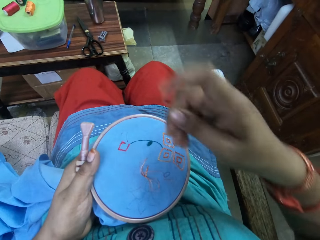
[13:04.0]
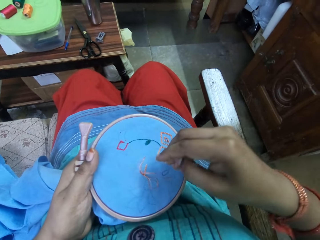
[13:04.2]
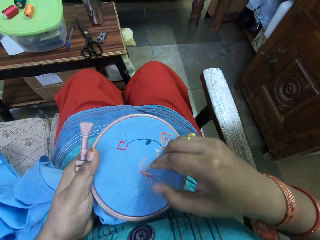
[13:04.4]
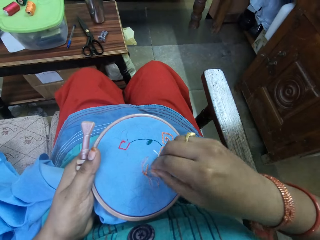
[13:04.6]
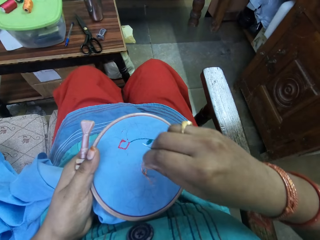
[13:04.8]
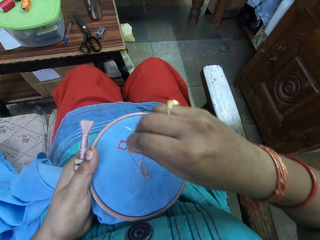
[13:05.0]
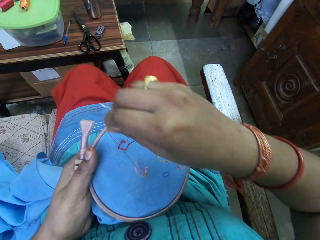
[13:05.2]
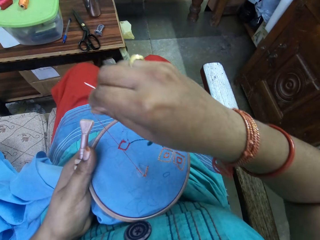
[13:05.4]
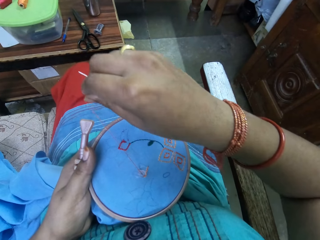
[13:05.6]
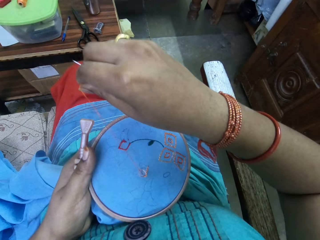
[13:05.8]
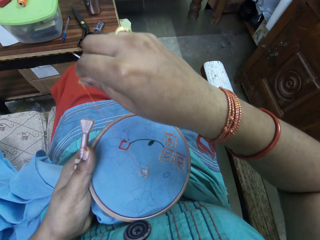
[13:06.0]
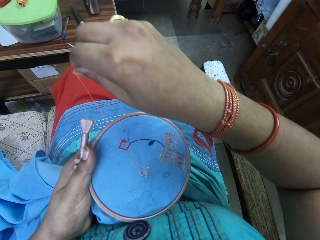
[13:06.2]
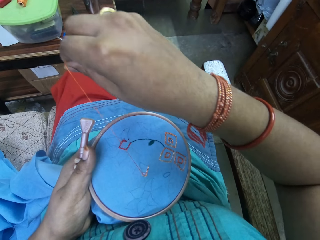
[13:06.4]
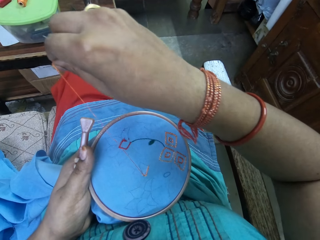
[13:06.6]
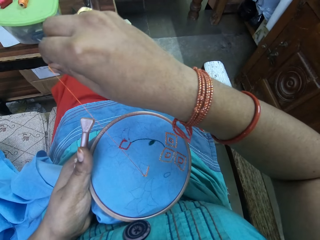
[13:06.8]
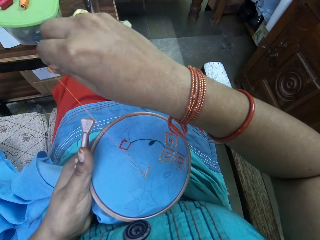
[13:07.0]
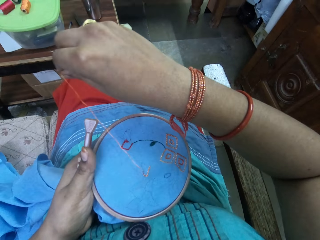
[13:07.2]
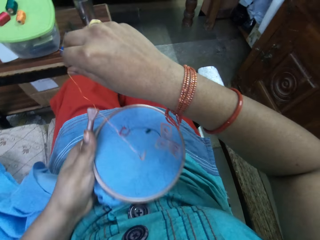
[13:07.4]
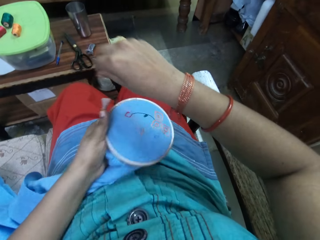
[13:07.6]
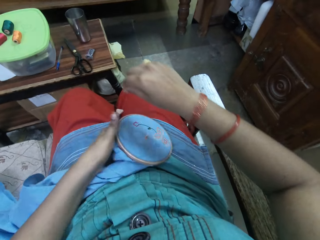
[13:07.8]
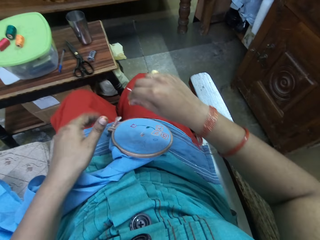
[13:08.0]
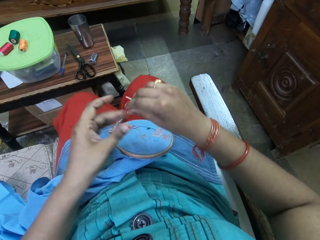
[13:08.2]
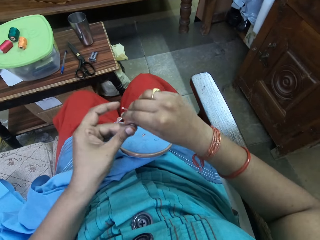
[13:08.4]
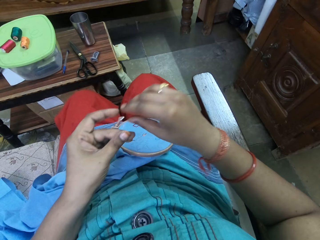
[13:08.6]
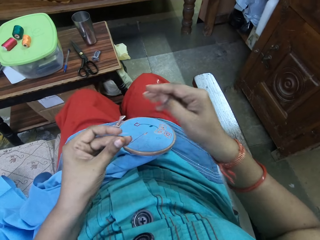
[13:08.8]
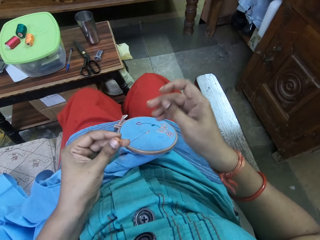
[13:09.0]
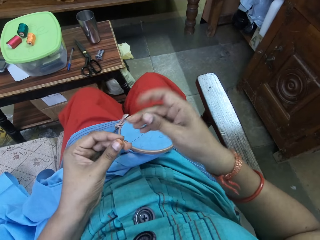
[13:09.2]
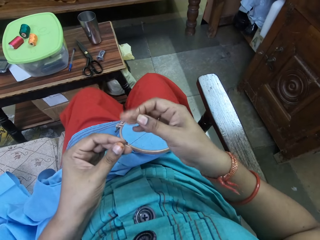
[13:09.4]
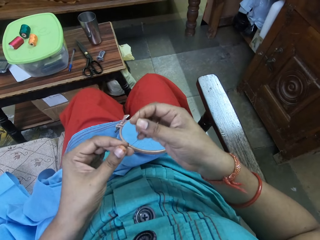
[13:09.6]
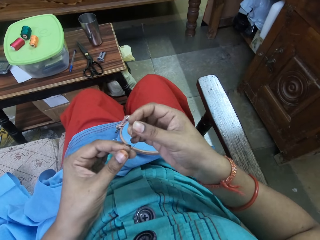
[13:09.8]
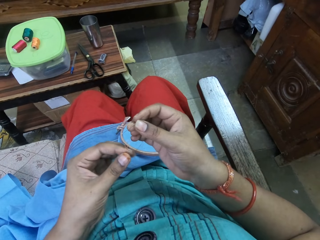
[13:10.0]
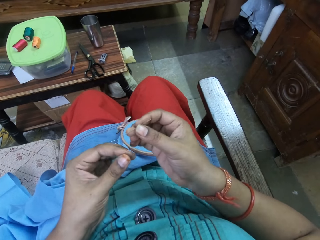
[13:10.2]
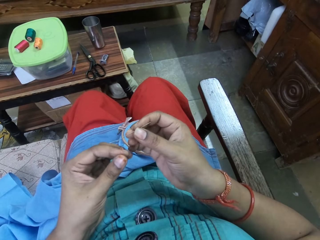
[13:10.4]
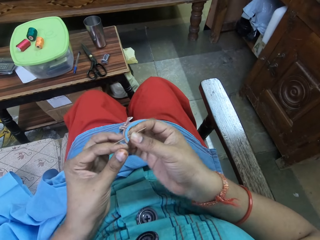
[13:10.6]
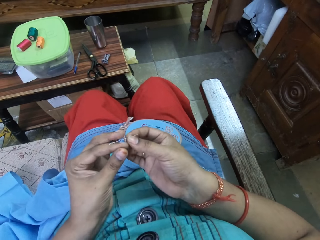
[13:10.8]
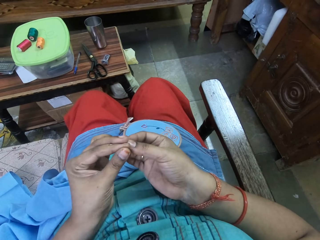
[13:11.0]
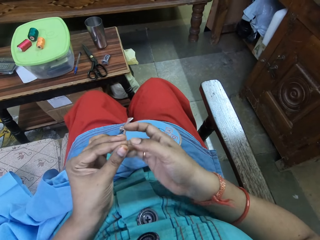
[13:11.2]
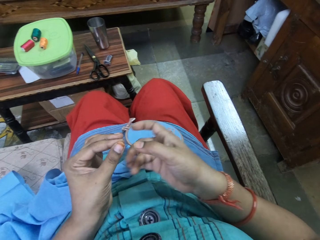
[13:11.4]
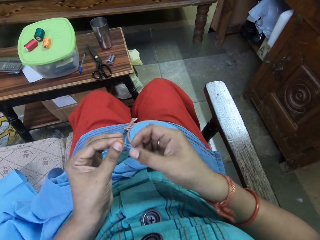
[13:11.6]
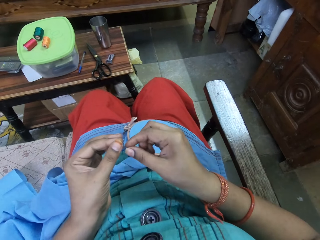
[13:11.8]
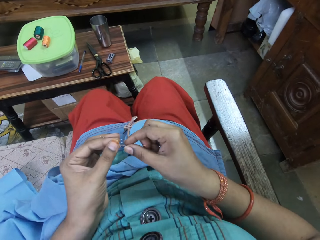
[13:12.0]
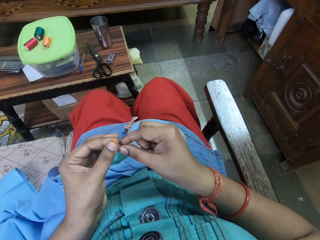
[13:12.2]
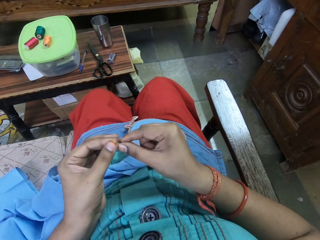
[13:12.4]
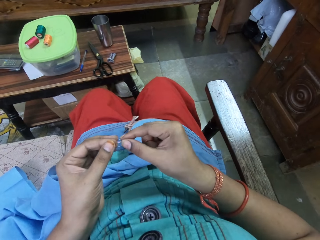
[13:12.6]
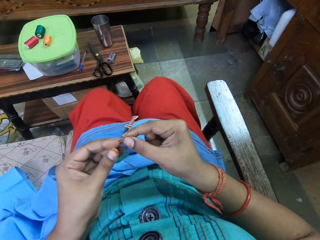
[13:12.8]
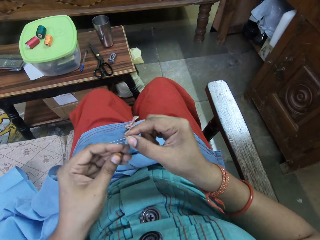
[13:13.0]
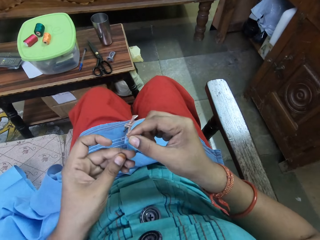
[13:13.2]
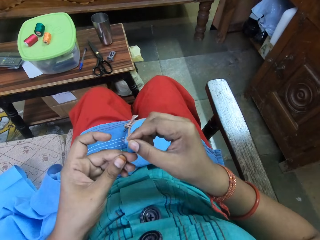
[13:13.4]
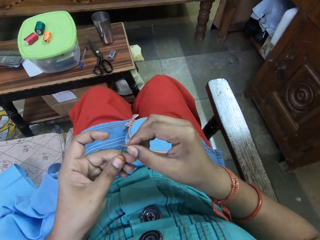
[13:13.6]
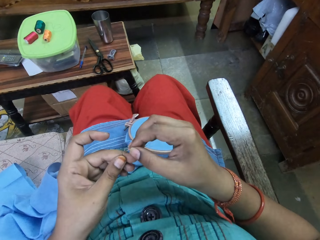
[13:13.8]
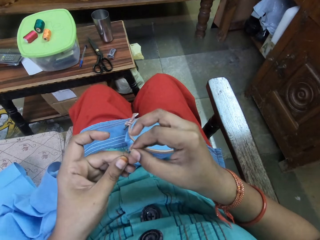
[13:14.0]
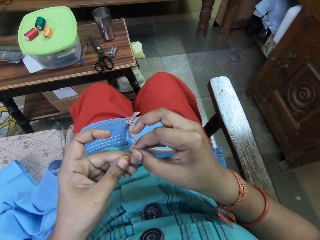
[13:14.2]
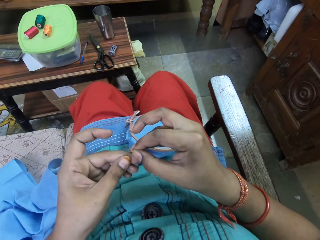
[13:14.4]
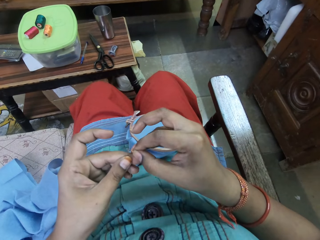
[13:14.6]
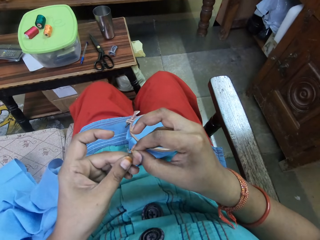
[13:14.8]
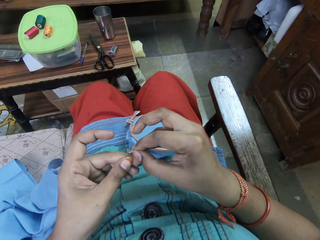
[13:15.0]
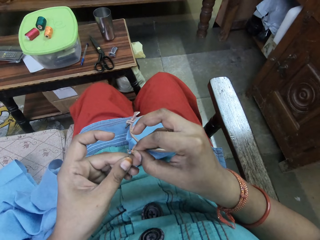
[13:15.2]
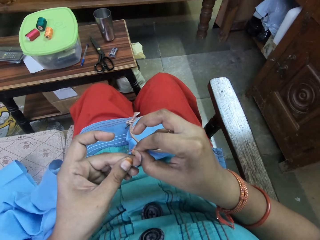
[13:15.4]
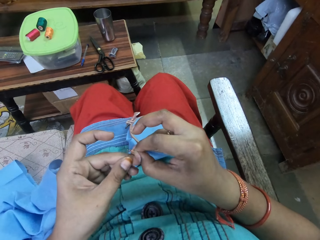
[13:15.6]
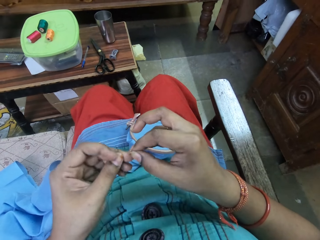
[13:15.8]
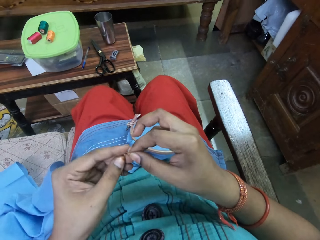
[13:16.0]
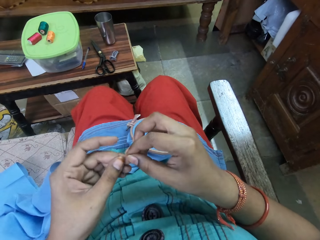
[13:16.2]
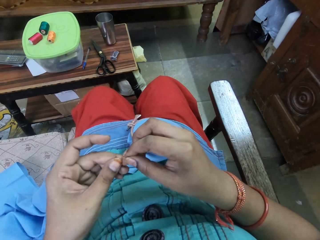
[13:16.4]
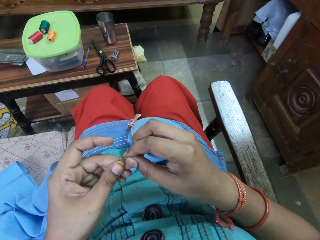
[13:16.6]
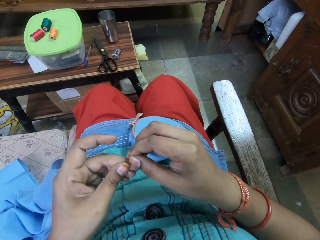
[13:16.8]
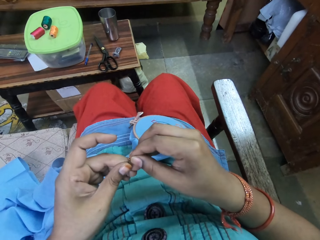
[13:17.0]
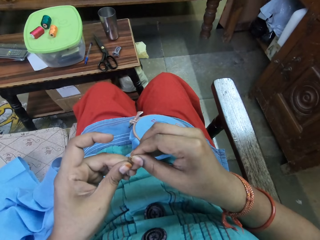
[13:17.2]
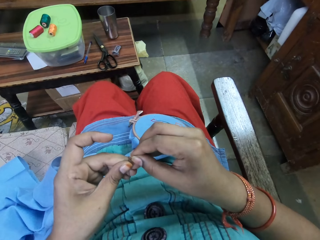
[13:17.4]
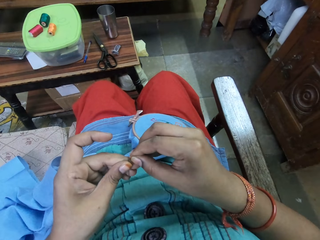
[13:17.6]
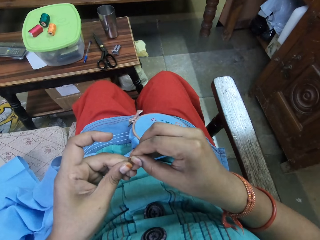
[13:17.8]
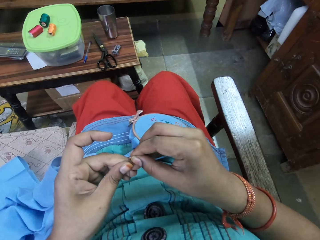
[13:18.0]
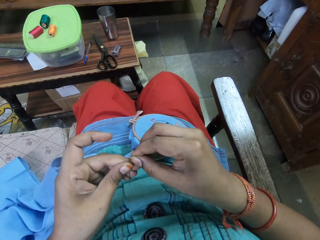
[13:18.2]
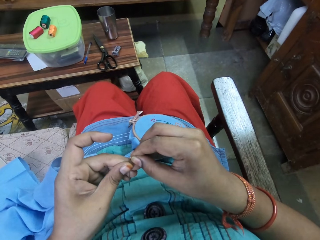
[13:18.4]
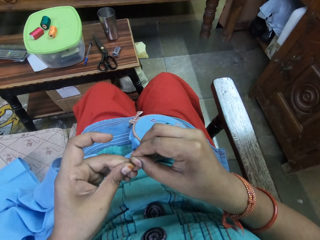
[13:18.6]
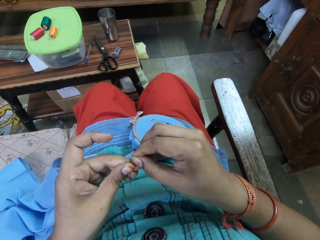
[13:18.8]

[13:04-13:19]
The camera wearer straightens the yarn. She drops the cloth on her lap with her left hand. She passes the thread through the needle eye with her right hand.

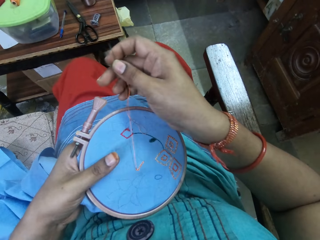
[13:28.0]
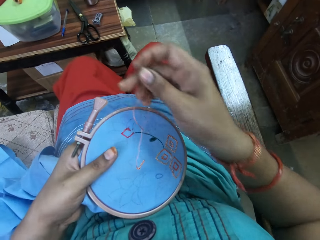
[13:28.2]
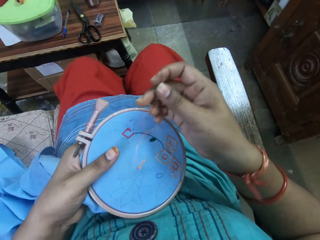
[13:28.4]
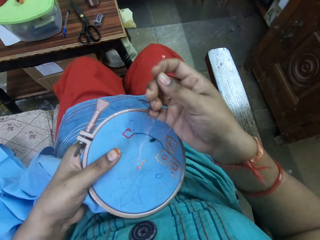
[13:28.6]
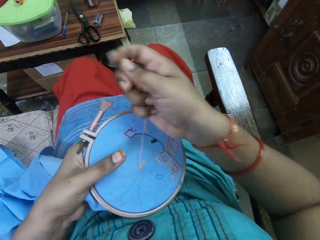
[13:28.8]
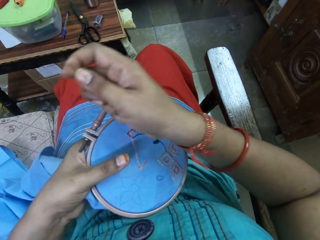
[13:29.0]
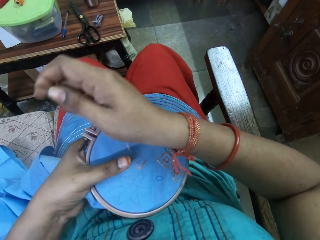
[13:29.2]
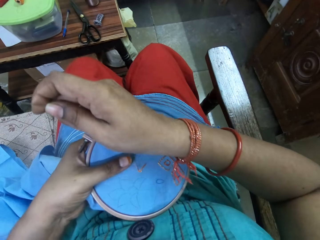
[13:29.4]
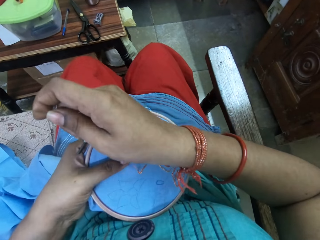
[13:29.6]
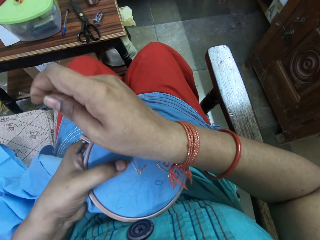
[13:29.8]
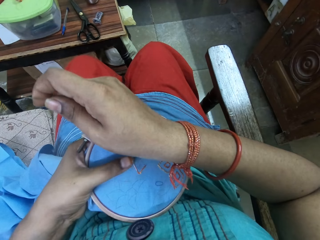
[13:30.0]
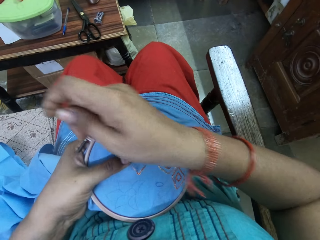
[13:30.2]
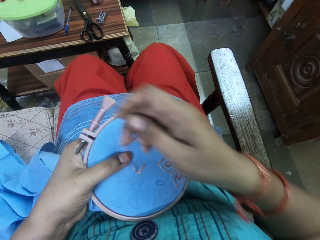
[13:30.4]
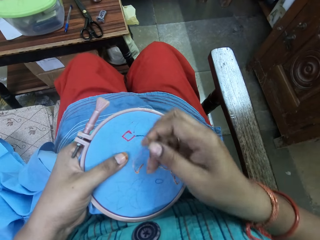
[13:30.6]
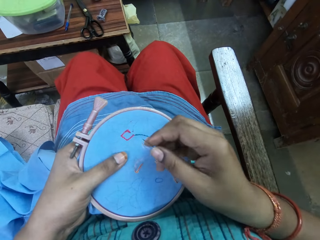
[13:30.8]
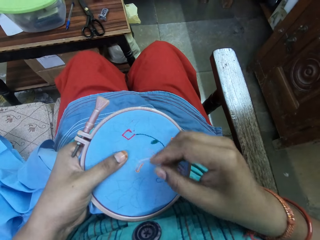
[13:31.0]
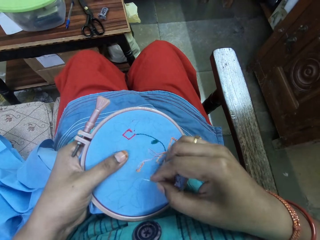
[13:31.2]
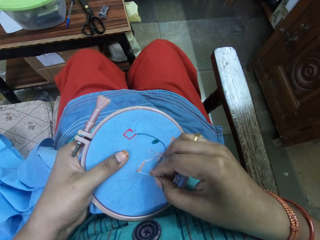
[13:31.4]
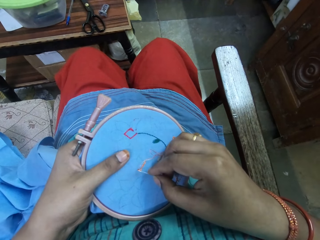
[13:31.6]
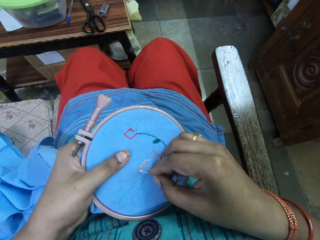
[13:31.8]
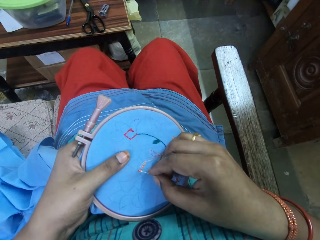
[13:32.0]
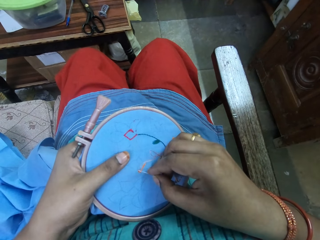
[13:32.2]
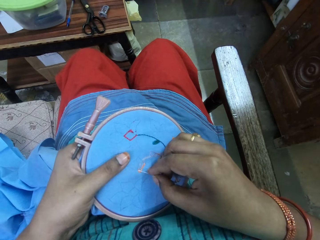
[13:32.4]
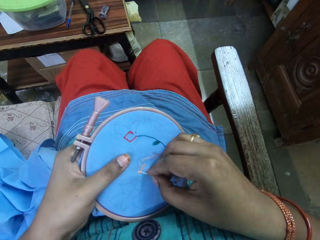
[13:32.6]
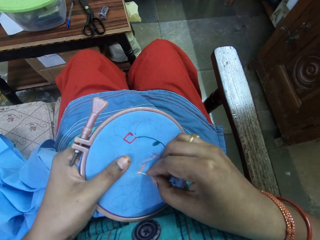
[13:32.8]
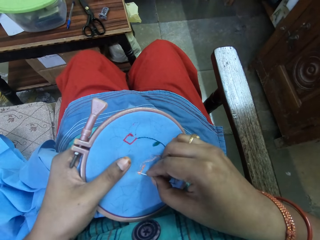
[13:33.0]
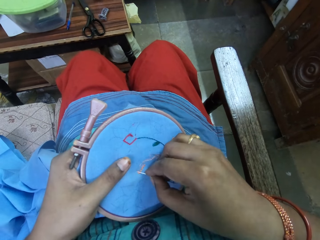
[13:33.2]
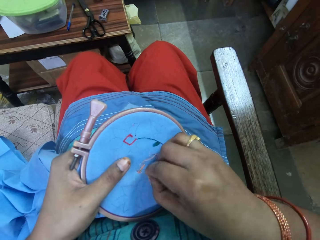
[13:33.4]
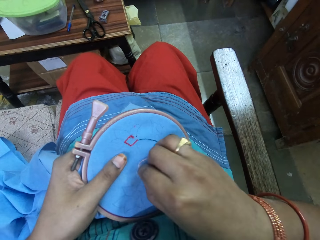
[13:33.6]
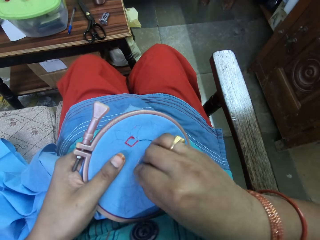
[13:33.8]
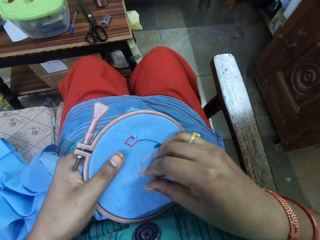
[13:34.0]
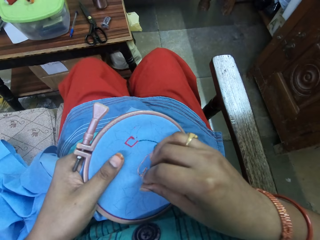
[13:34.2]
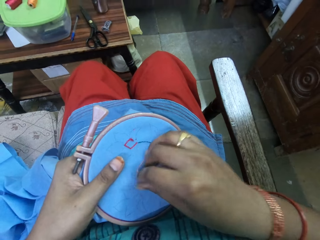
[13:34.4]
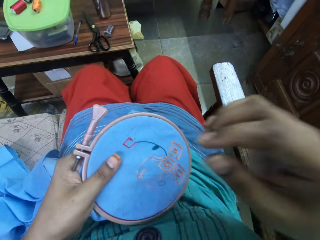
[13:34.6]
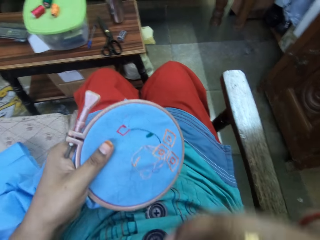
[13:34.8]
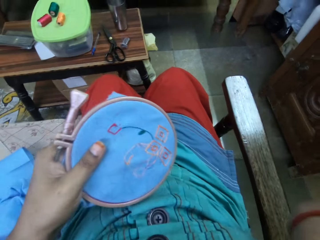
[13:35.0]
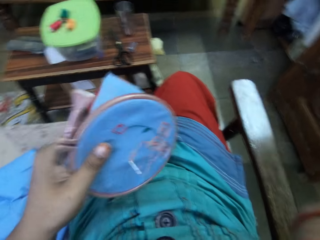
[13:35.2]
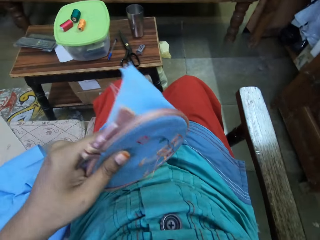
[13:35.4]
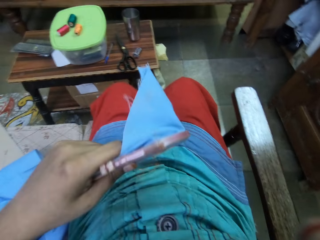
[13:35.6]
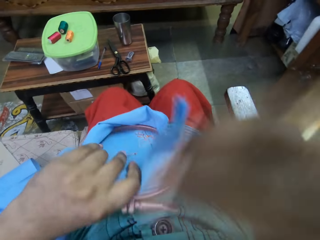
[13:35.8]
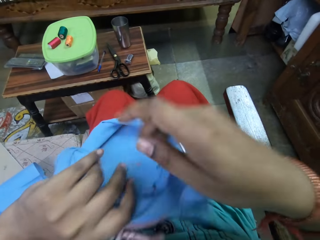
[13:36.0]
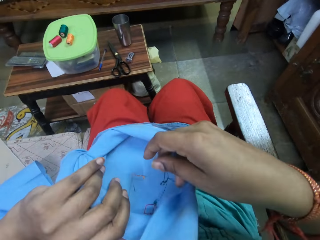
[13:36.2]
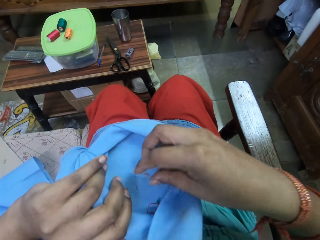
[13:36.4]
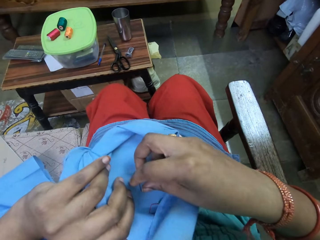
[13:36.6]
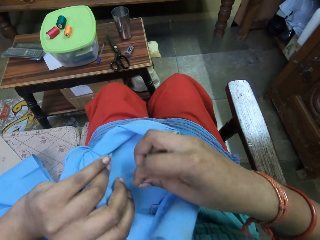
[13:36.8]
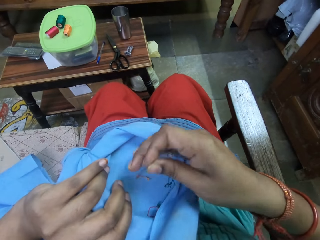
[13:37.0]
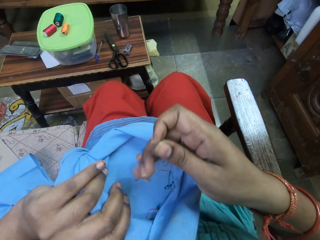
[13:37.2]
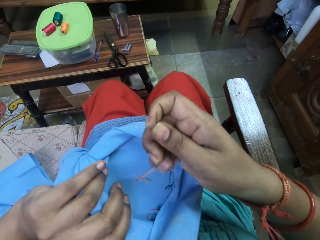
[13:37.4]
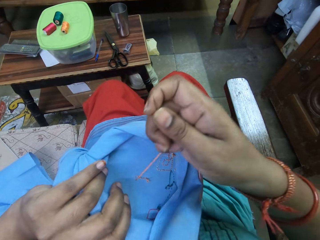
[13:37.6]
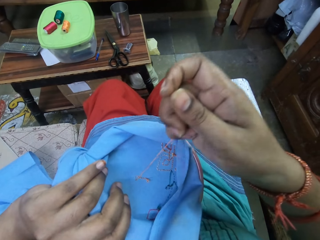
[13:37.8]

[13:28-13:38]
The camera wearer straightens the yarn. She embroiders the cloth or fabric in the embroidery hoop with the needle and the thread in her right hand. She turns the fabric on the other side.
